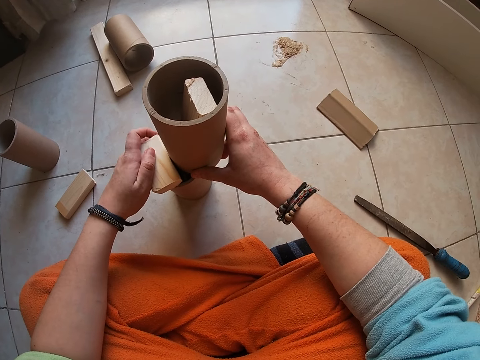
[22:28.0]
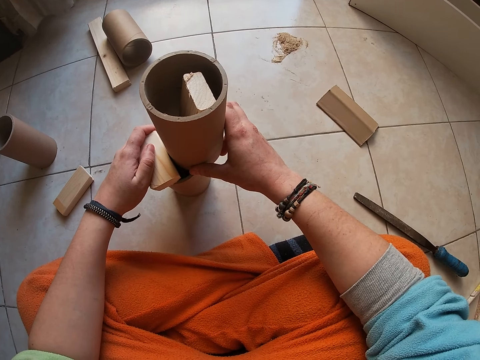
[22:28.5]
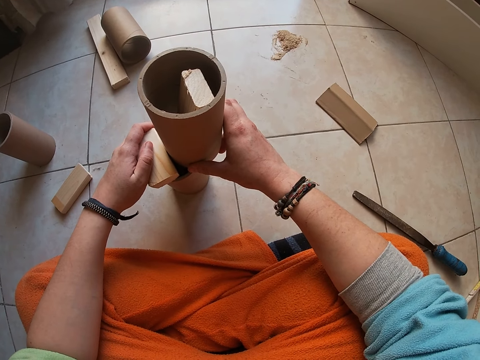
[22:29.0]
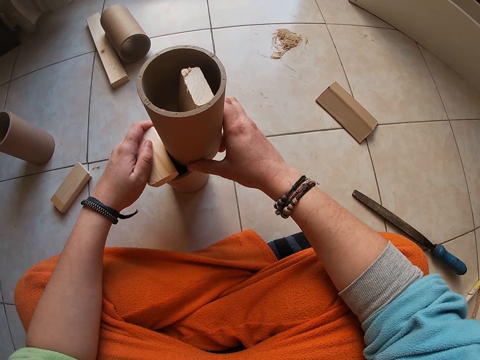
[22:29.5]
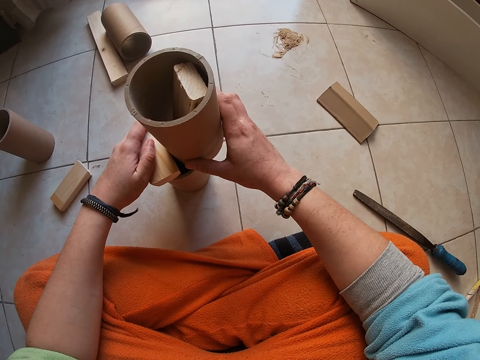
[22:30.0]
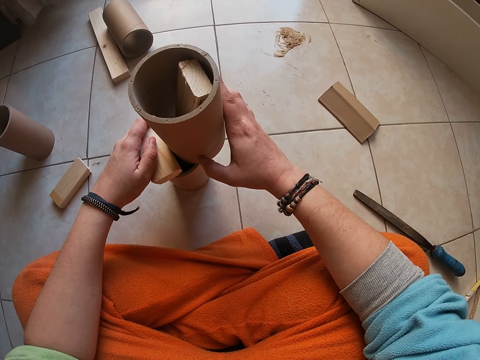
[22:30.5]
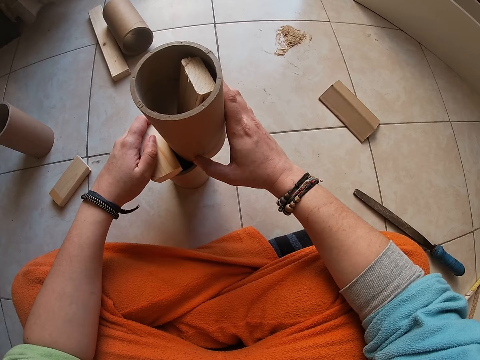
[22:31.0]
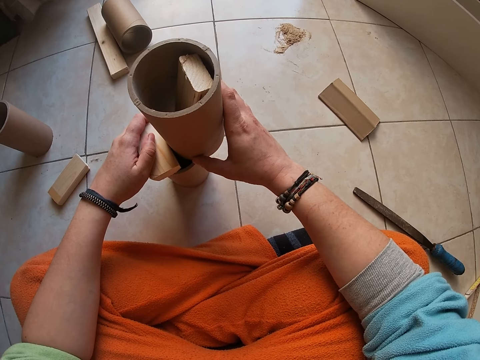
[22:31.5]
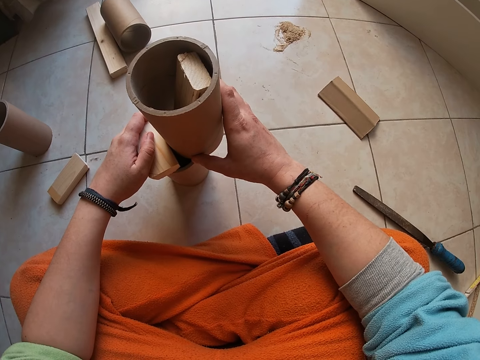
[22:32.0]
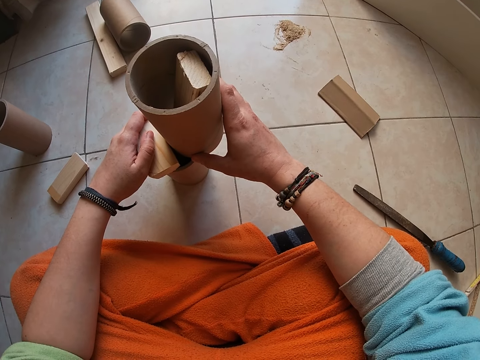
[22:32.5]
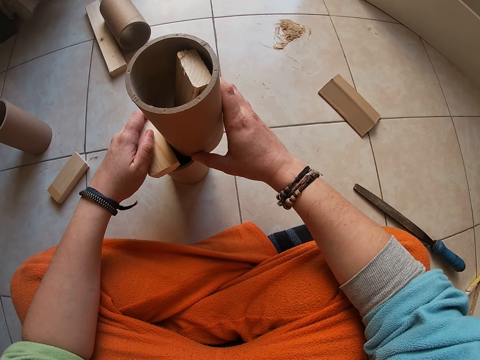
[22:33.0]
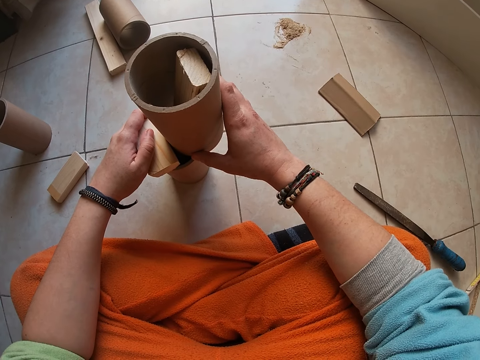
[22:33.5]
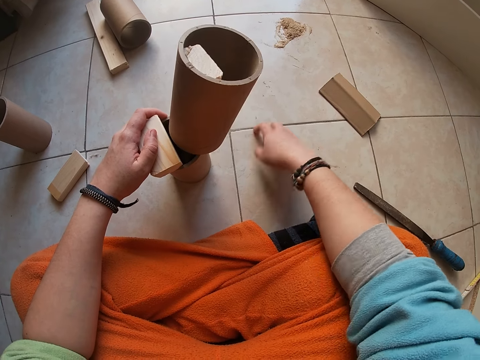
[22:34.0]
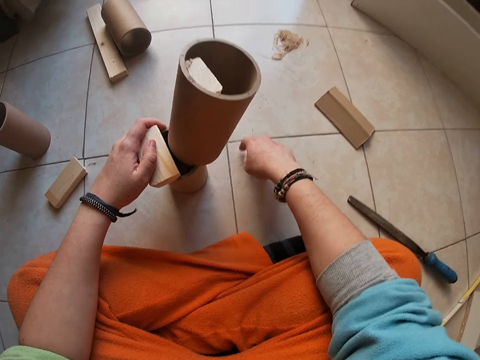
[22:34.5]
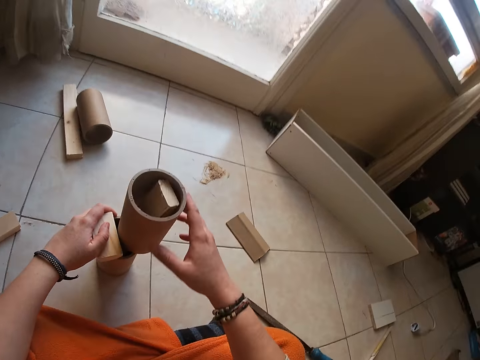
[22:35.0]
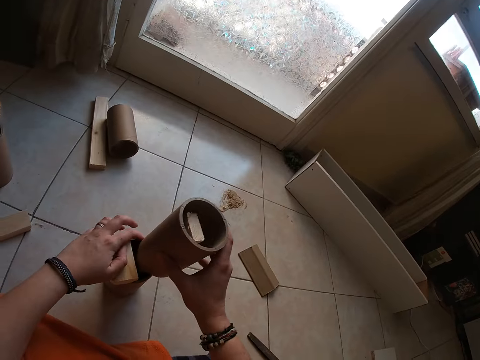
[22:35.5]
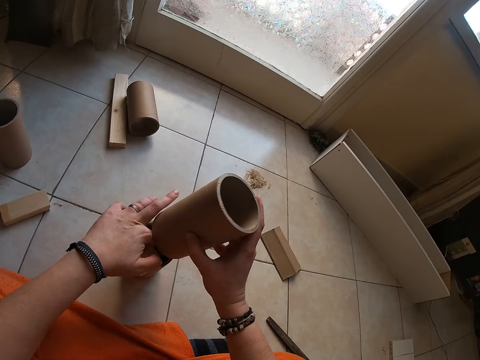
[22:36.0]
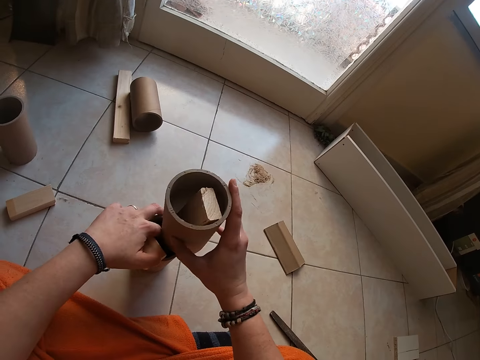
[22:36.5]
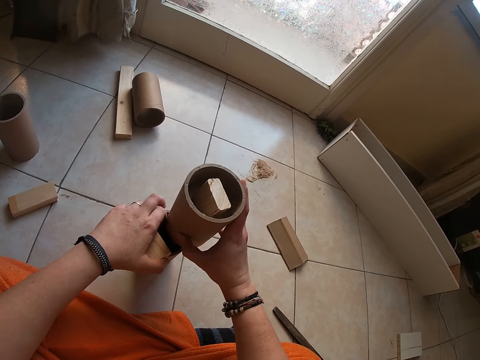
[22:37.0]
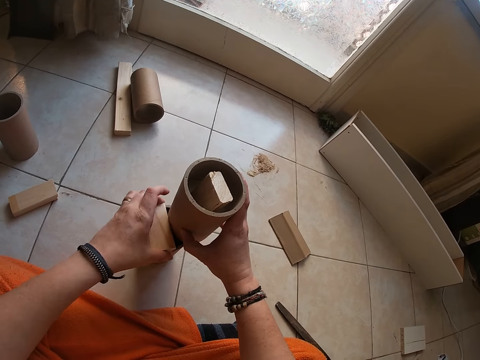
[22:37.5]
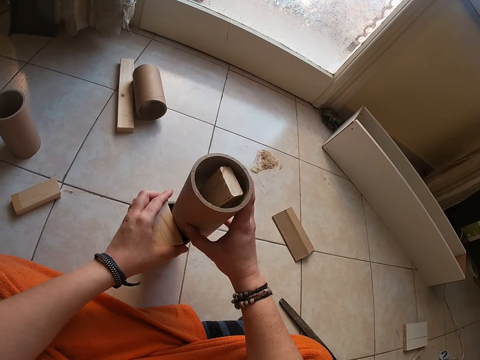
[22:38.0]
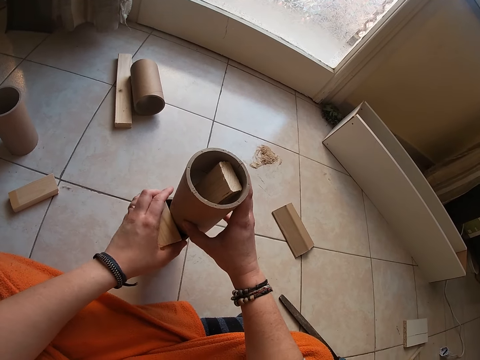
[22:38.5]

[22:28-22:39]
The camera wearer lowers her right hand. She touches the floor. She adjusts the second carton cylinder and the small wood with her hands. She joins the wood pieces.

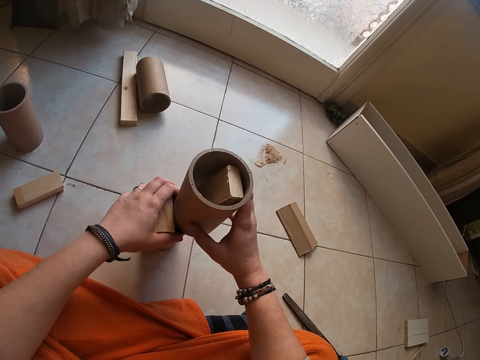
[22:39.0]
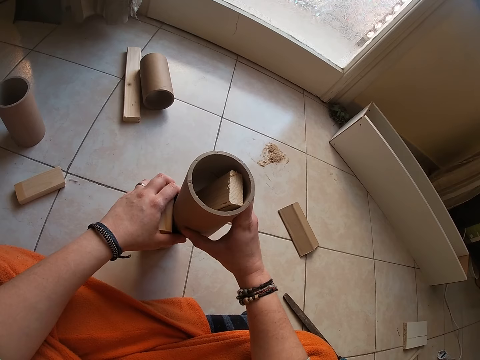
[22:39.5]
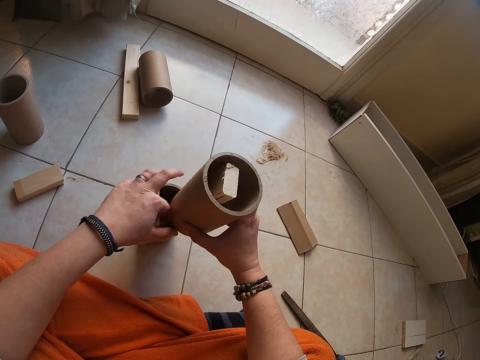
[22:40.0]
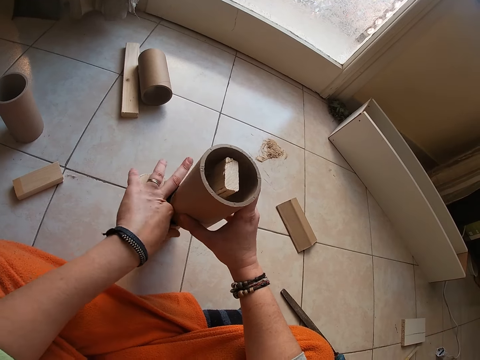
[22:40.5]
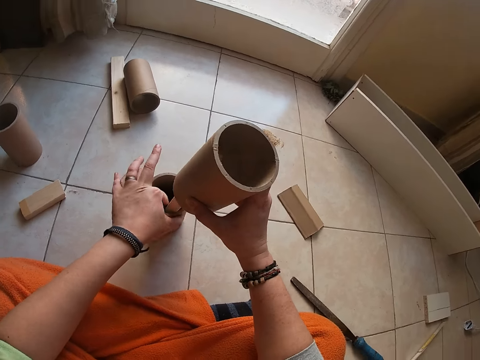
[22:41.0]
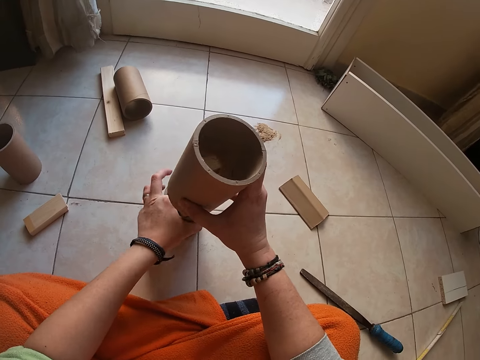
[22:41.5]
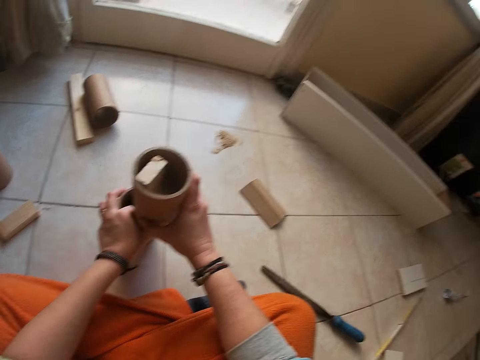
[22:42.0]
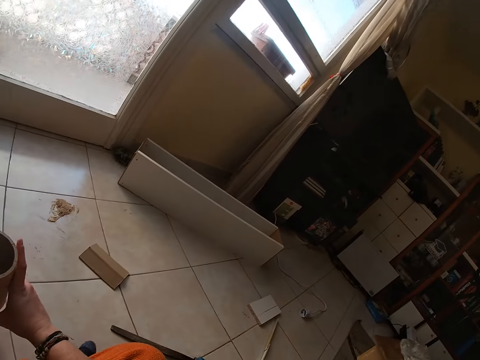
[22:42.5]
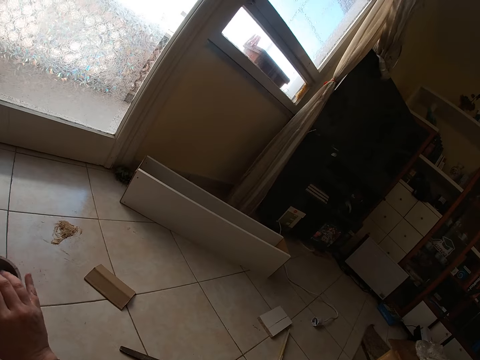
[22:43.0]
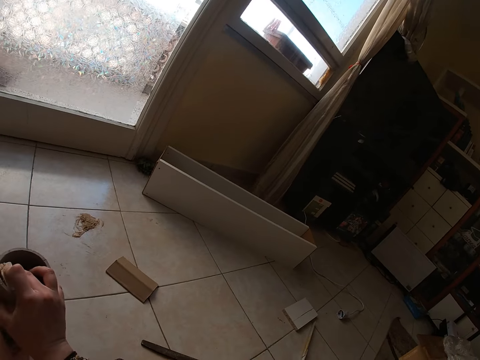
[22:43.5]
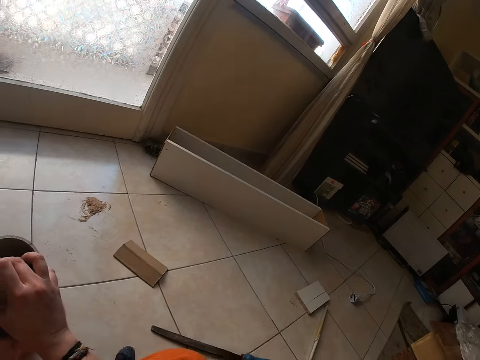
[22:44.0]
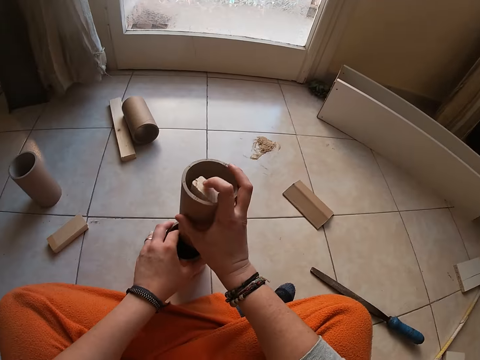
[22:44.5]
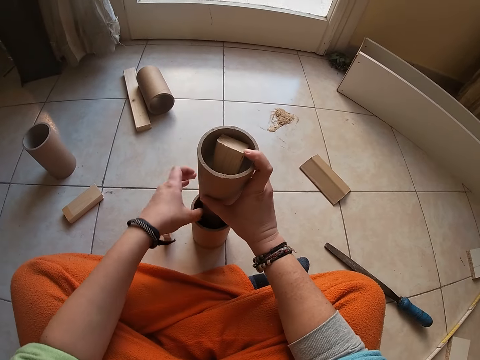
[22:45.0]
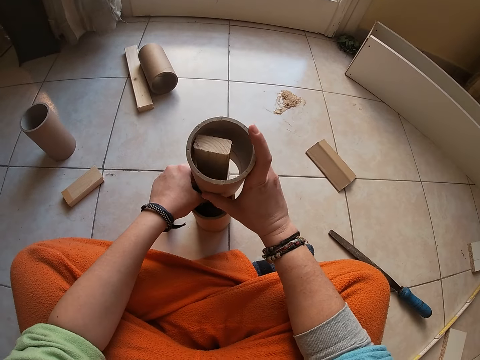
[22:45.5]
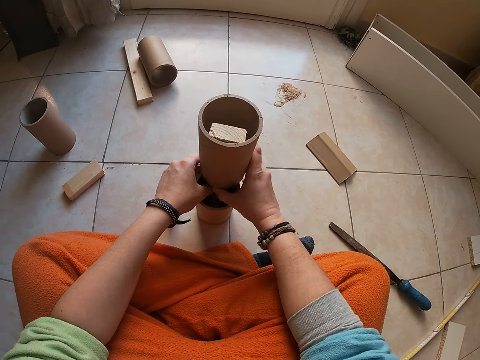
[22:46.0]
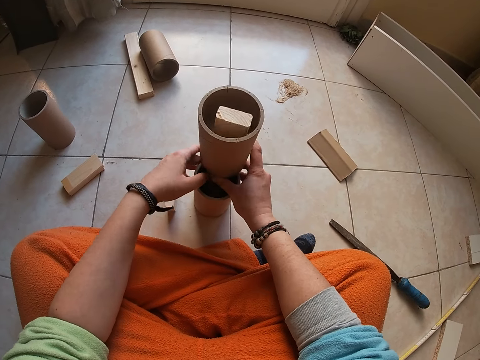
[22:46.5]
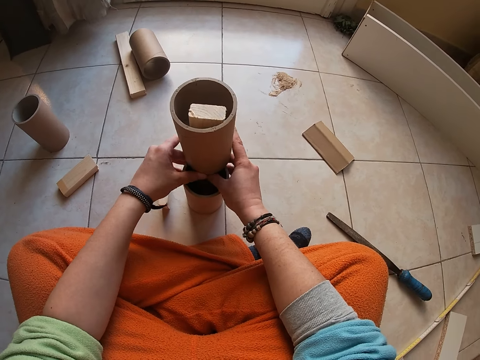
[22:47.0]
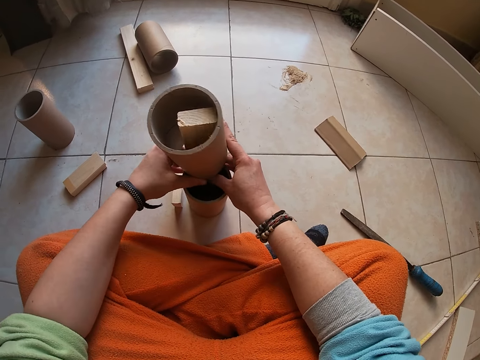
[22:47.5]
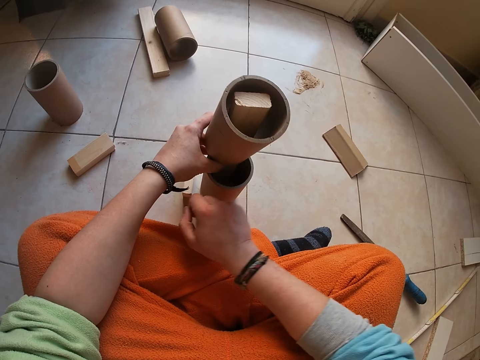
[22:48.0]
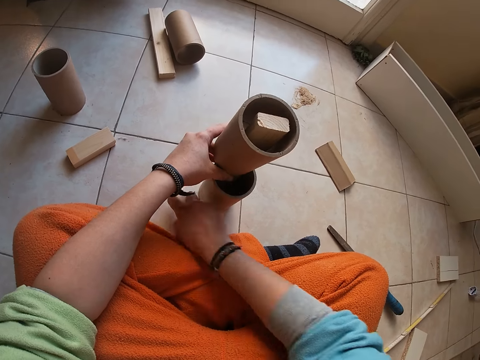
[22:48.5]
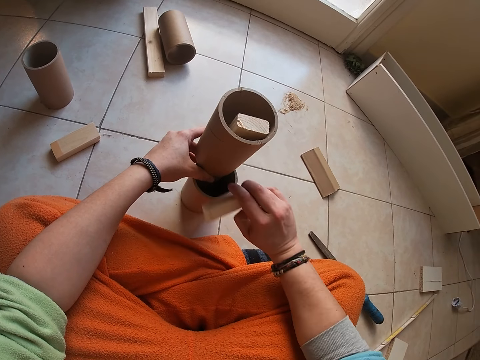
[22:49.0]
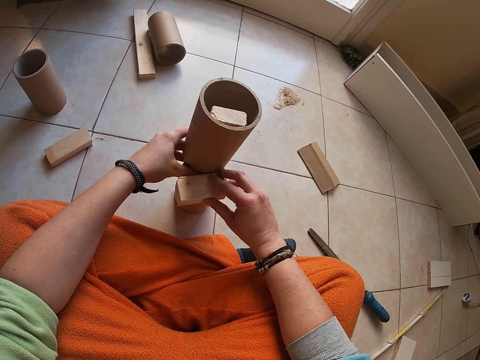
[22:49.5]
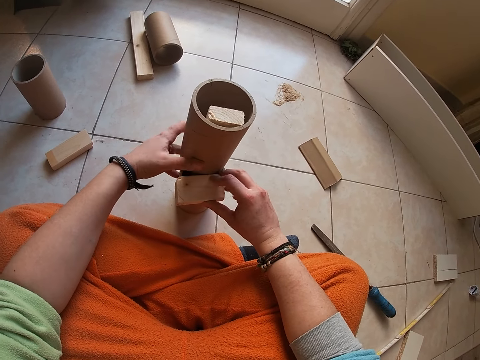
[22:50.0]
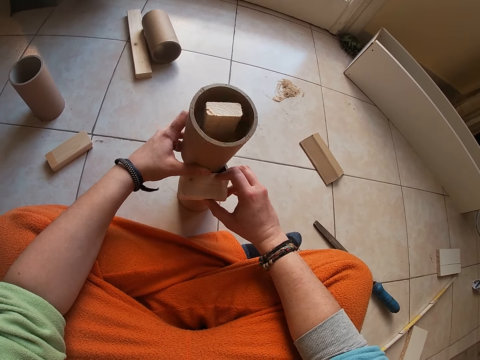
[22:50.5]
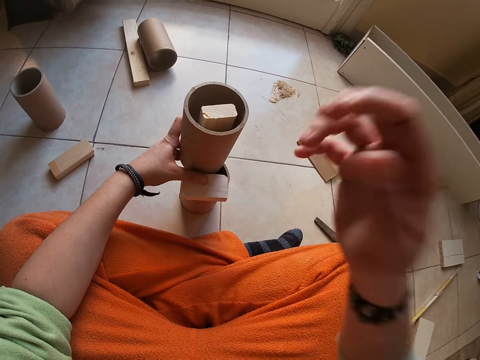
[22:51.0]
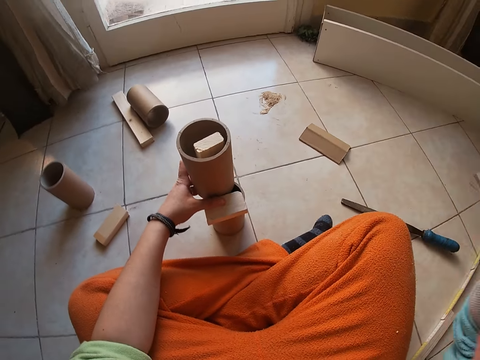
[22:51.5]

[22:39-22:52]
The camera wearer pushes out the long wood in the middle of the carton cylinder. She looks around. She adjusts the second carton cylinder with her hands. She joins the wood pieces. She picks up the small wood from the floor with her right hand. She places the small wood on the carton cylinder. She joins the wood pieces. She raises her right hand towards her face.
